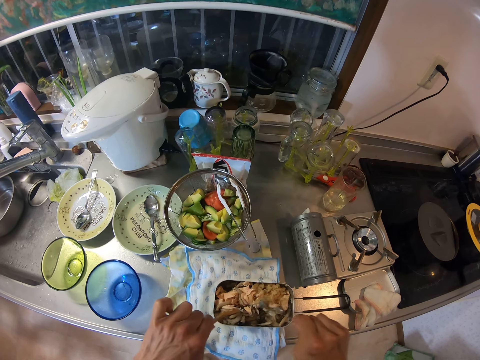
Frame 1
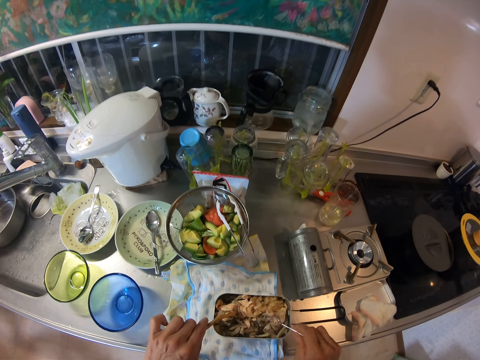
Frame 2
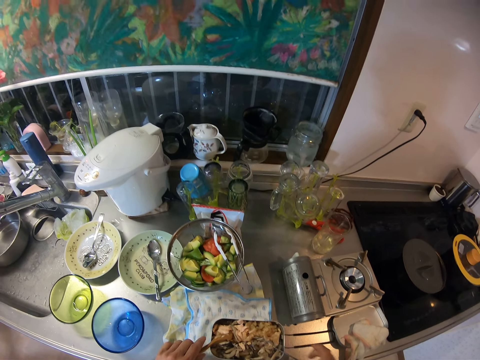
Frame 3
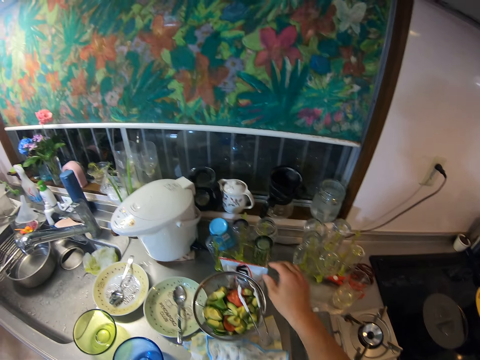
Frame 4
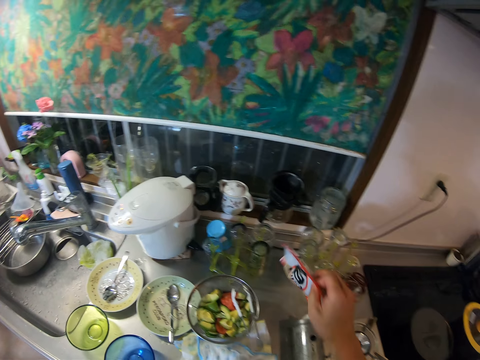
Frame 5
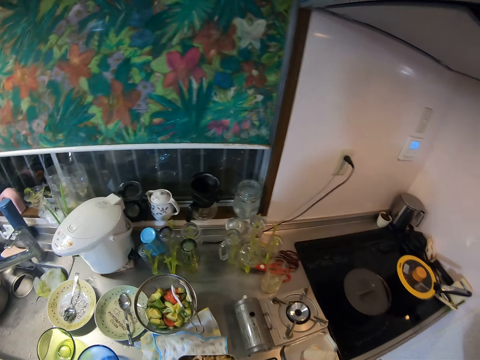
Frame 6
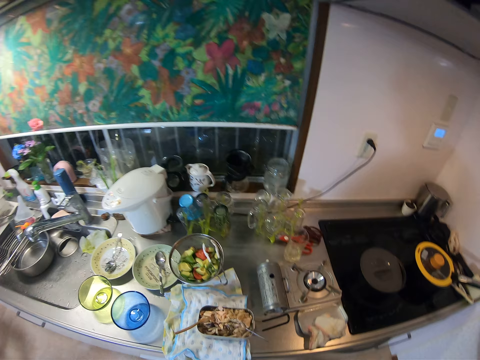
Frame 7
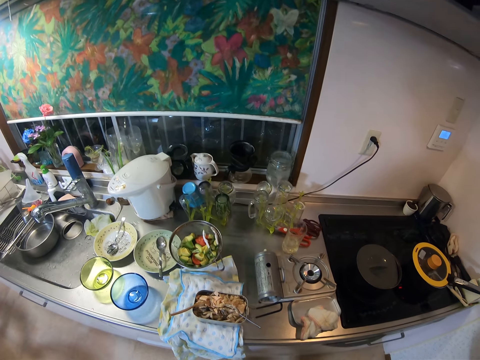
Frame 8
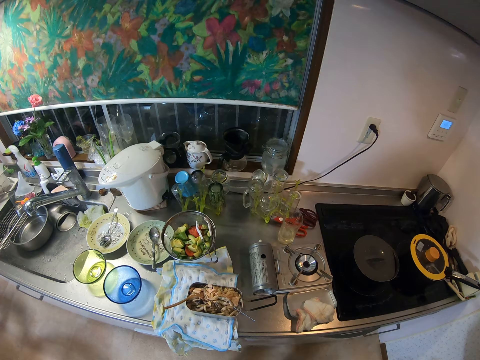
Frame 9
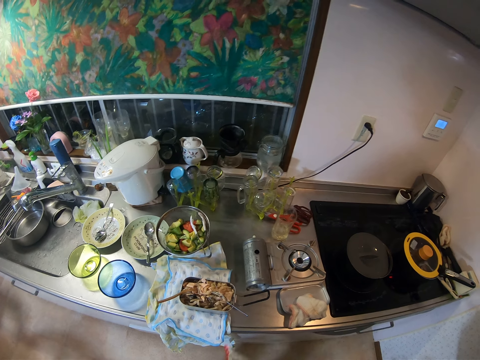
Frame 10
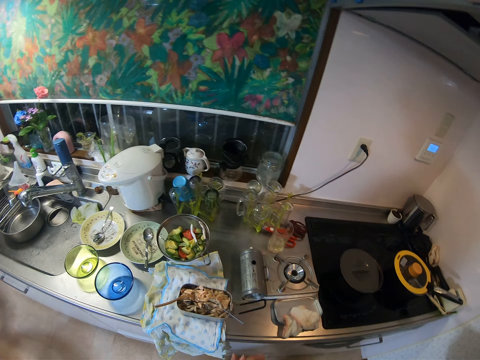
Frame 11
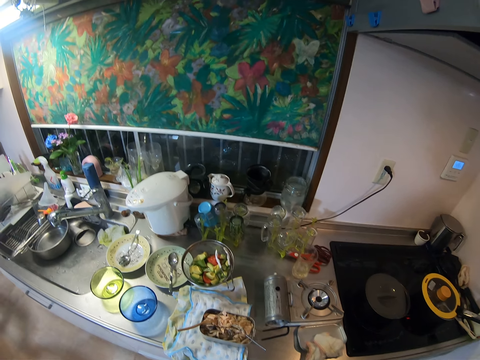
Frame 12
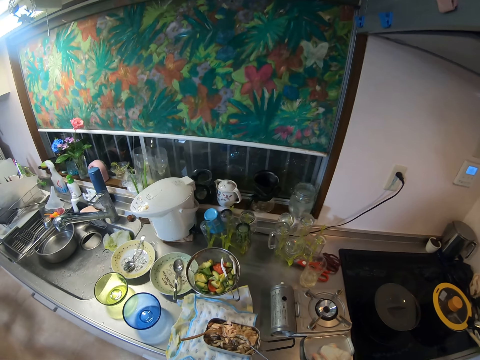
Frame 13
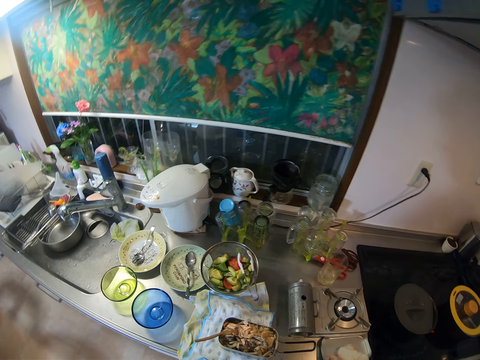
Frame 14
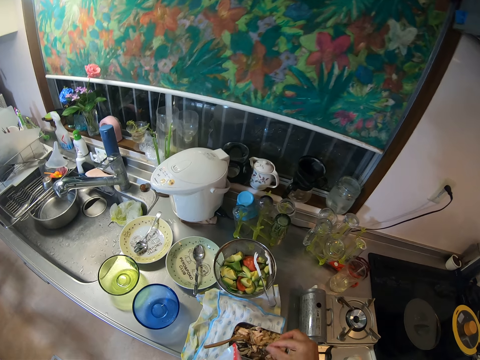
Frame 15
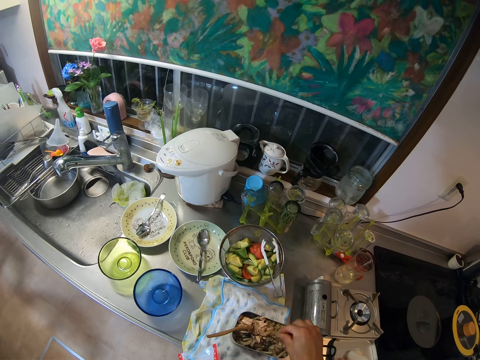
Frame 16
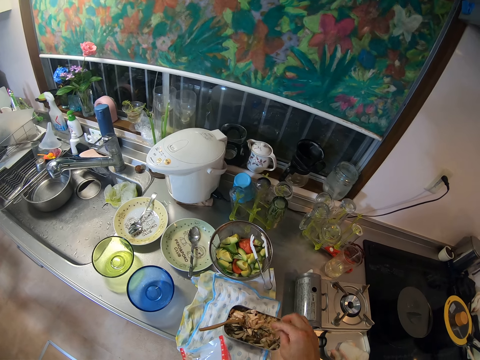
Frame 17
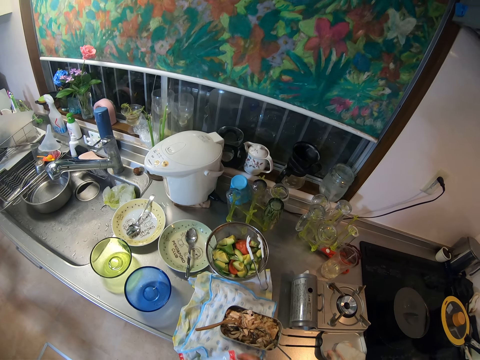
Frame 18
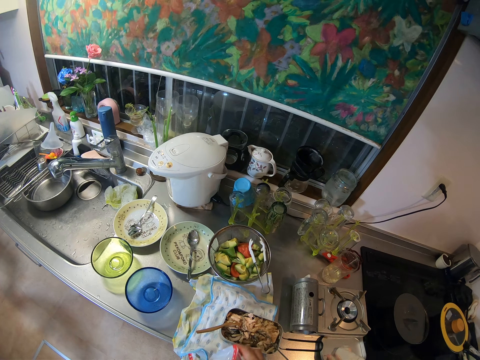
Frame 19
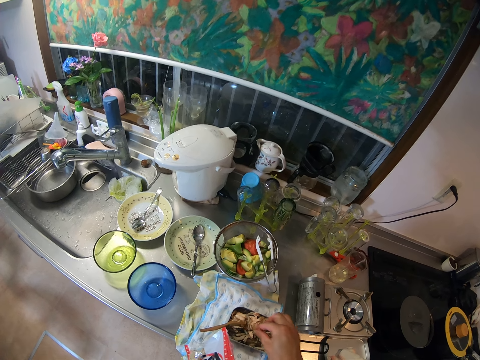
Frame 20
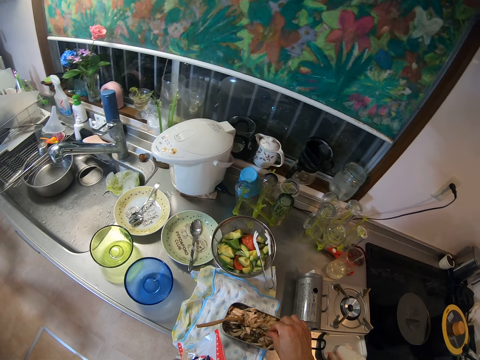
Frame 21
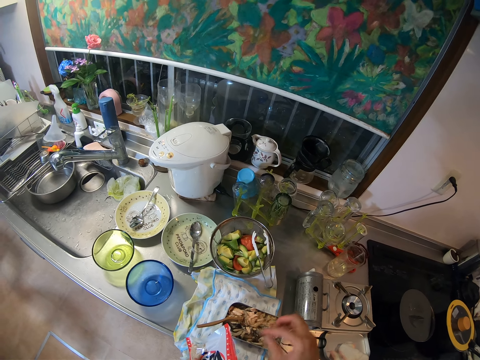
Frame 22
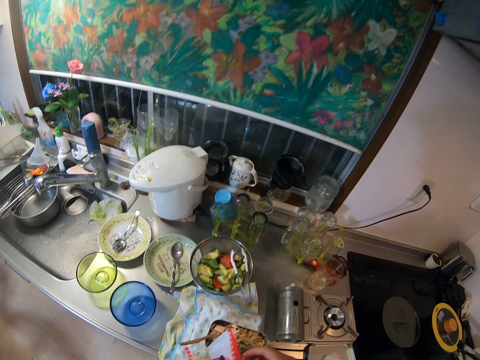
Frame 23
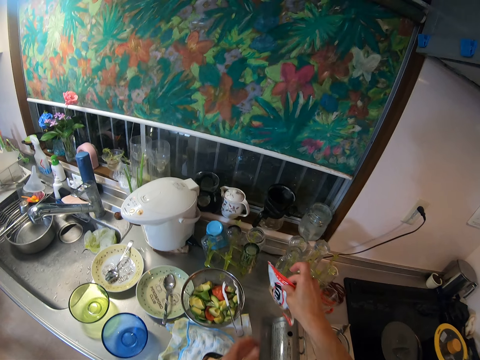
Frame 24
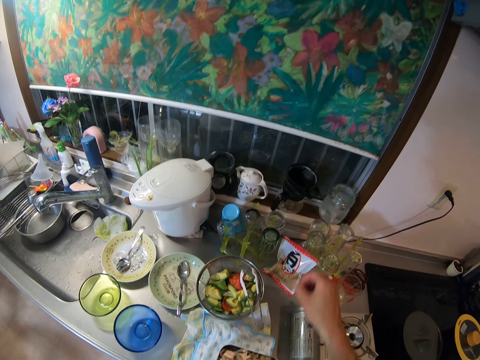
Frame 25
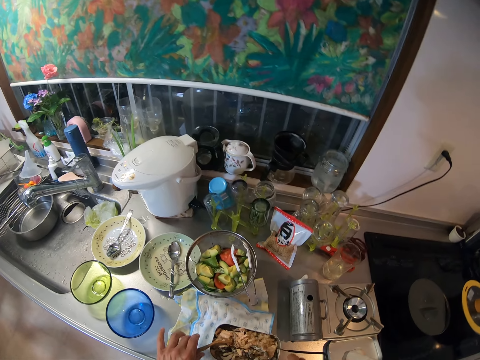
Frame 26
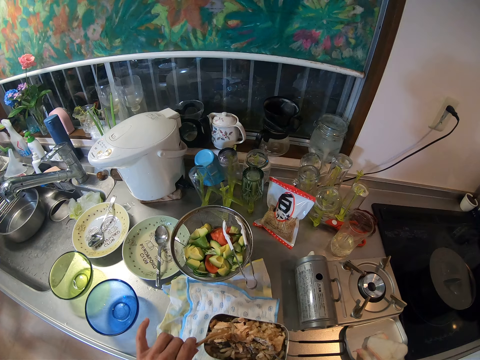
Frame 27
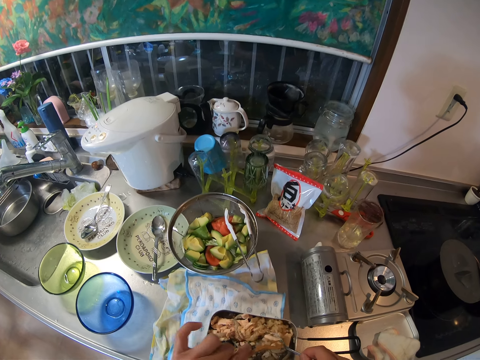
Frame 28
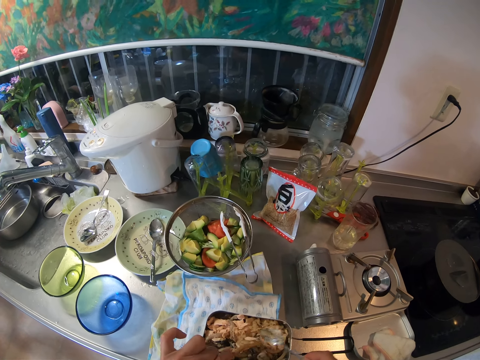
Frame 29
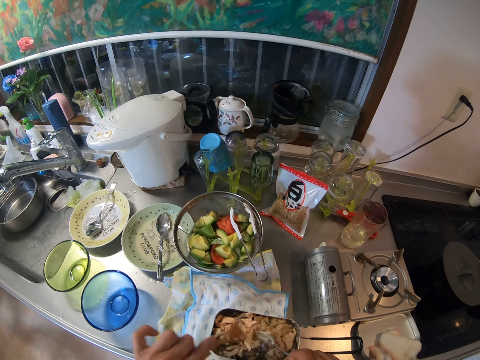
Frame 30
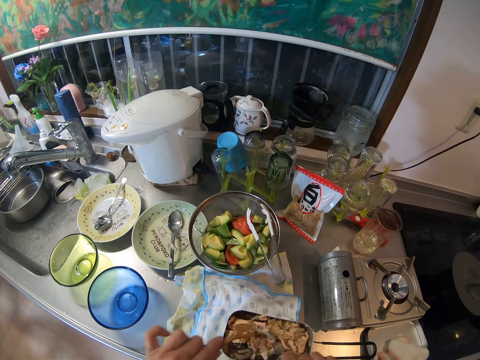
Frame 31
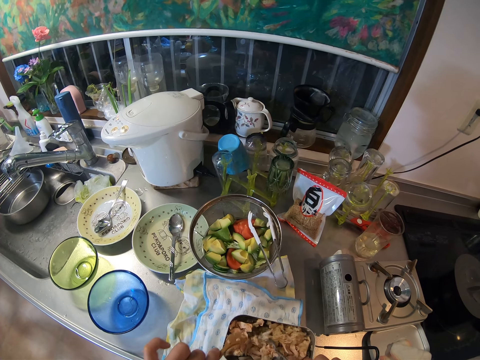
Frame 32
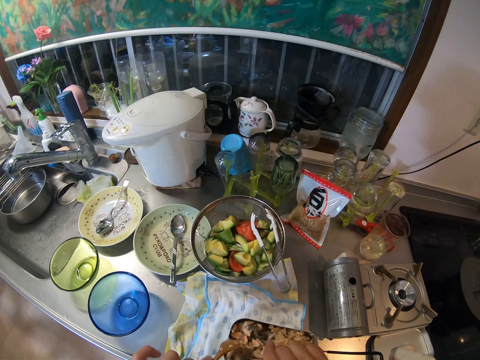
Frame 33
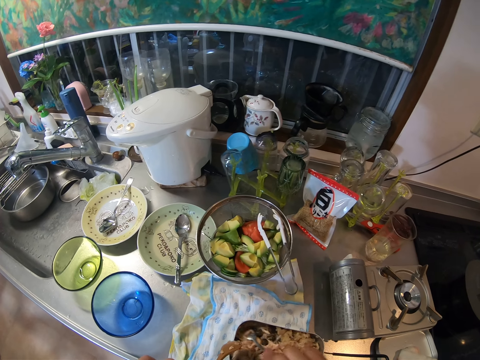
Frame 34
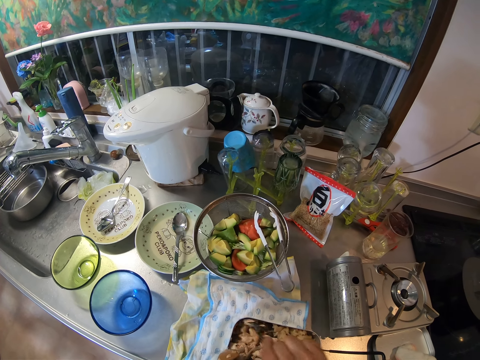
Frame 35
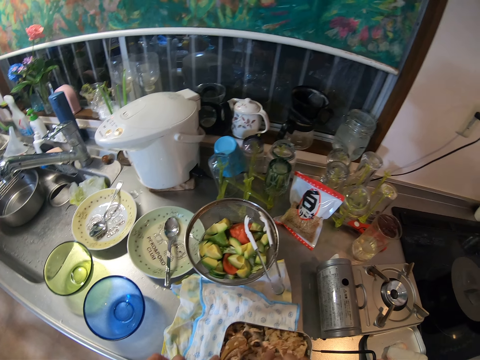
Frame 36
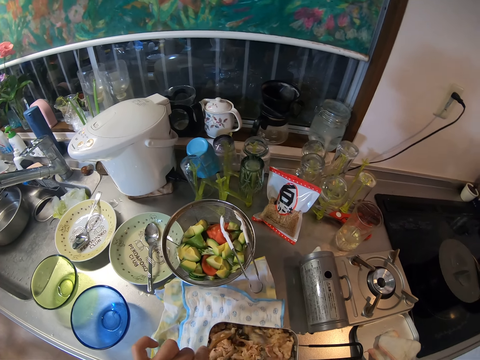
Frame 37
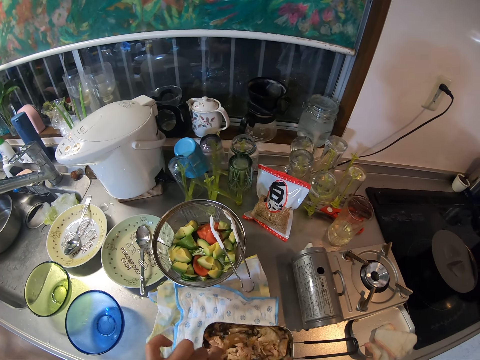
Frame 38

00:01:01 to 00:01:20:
The camera wearer picks up a packet or pack of something. They open the pack. They sprinkle something in the container. They put the packet of something on the counter. They mix something in the container.

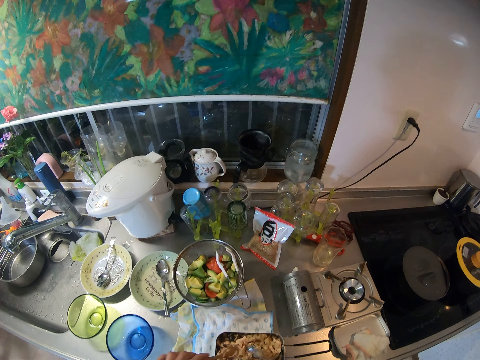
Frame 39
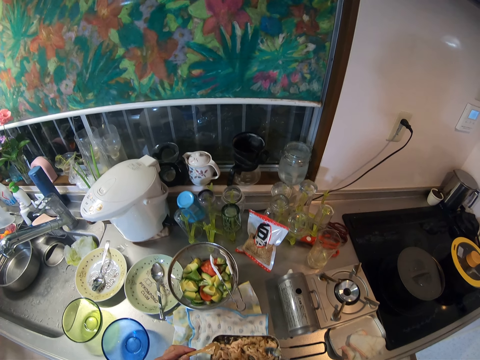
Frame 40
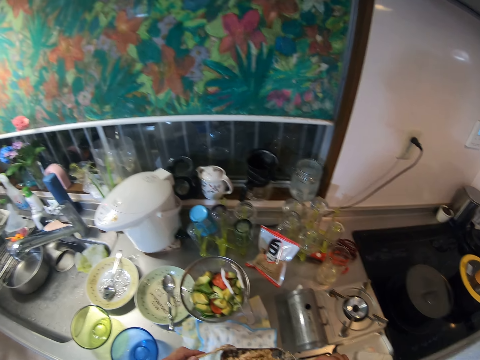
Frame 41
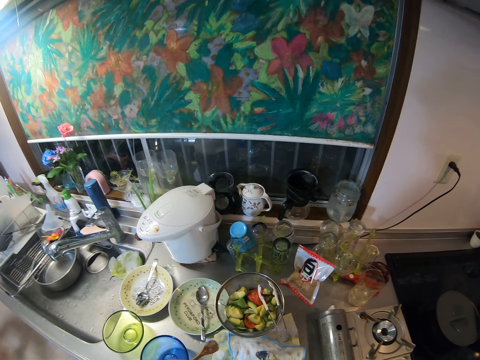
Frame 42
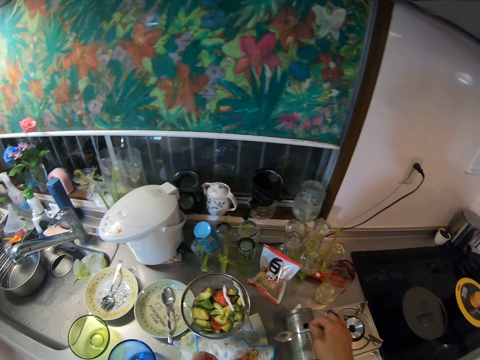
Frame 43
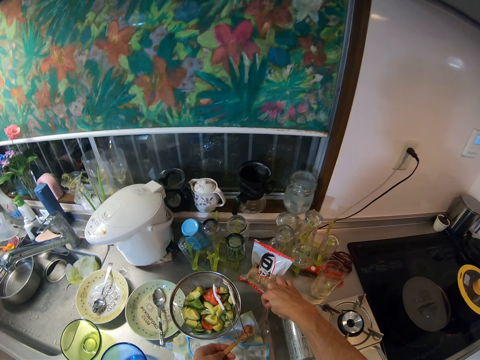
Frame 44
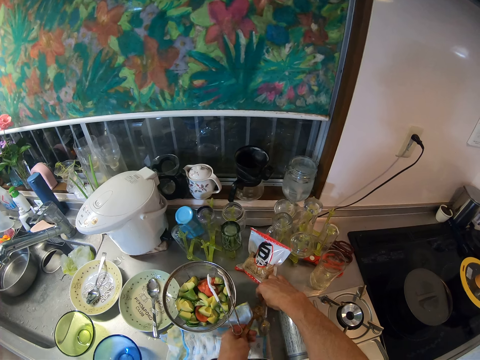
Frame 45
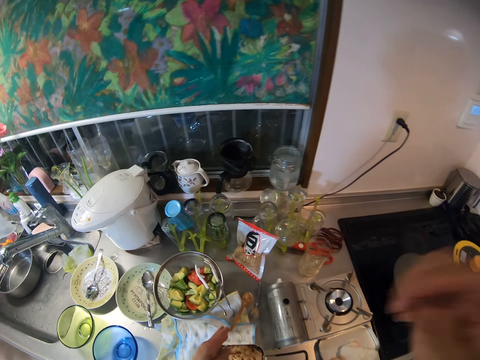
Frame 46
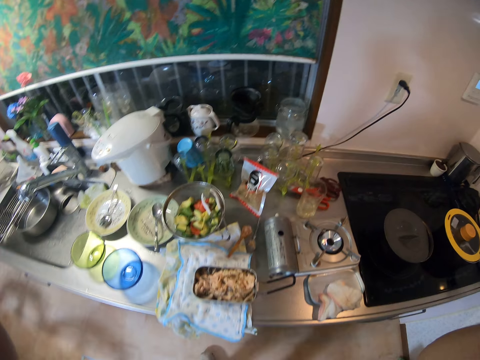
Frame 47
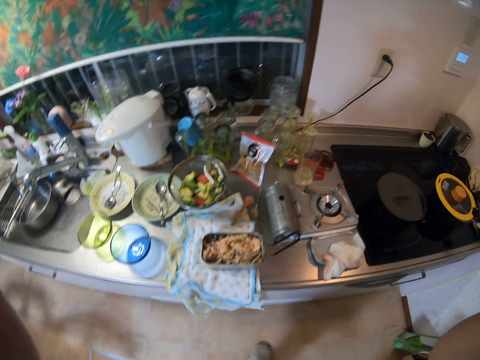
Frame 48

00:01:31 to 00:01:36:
The camera wearer puts the spoon on the counter.
